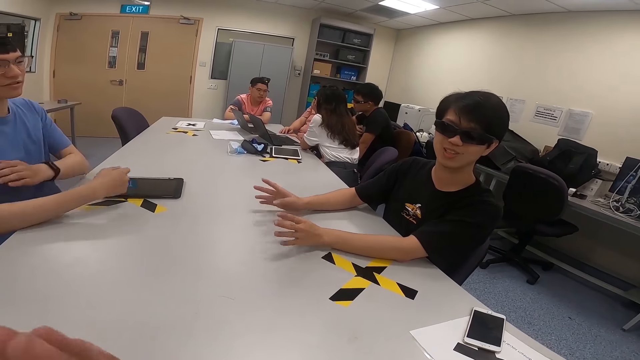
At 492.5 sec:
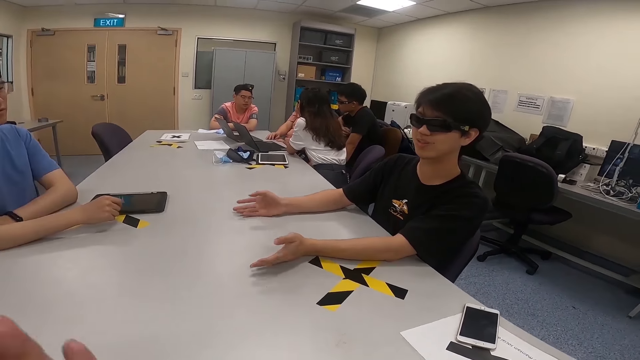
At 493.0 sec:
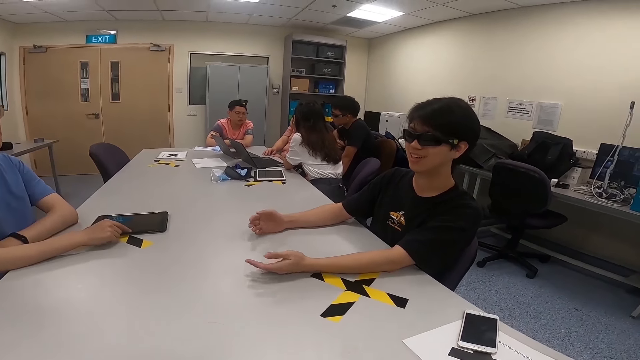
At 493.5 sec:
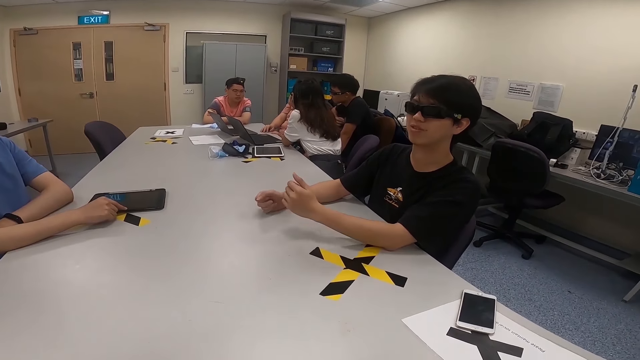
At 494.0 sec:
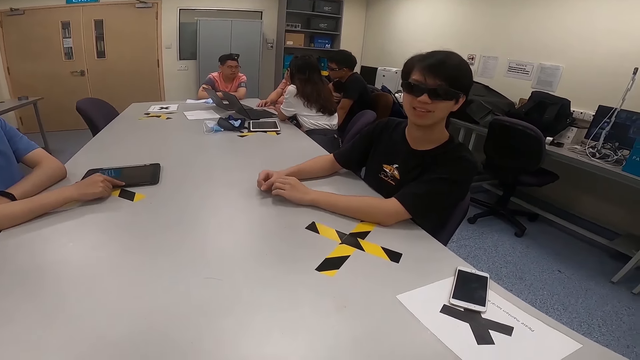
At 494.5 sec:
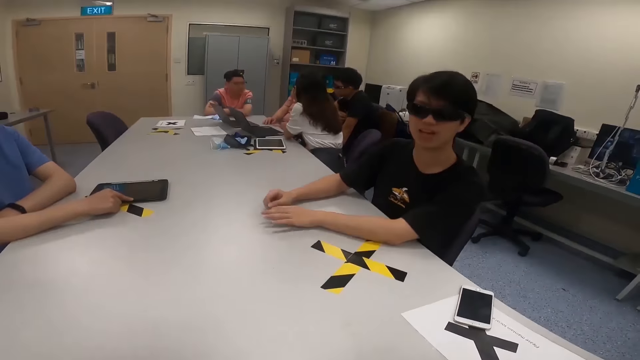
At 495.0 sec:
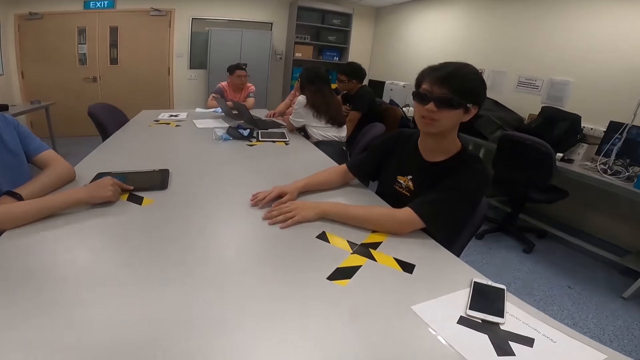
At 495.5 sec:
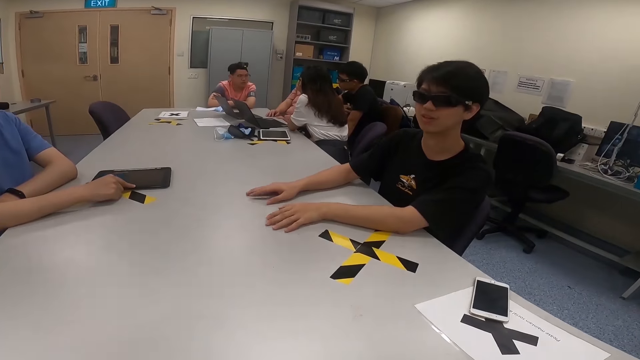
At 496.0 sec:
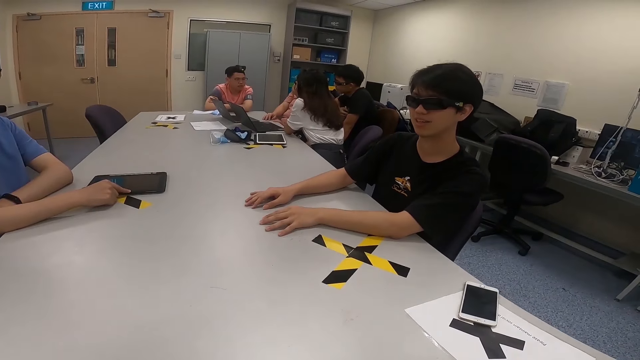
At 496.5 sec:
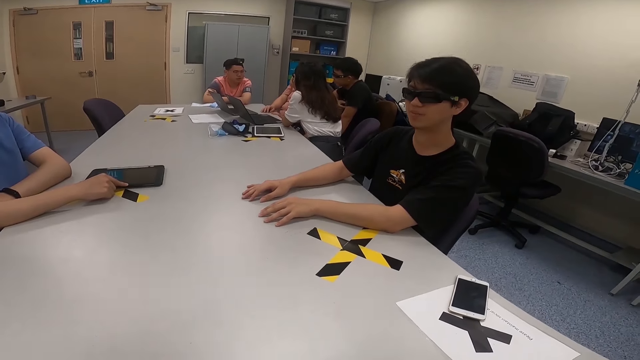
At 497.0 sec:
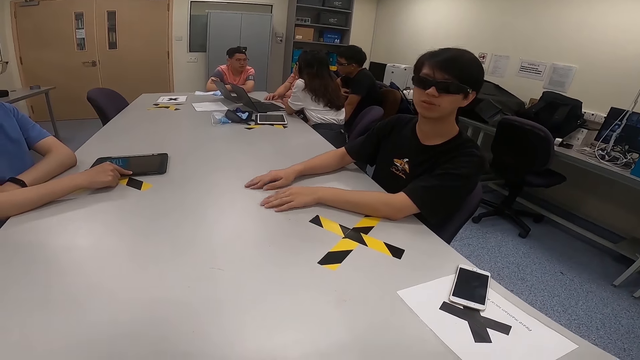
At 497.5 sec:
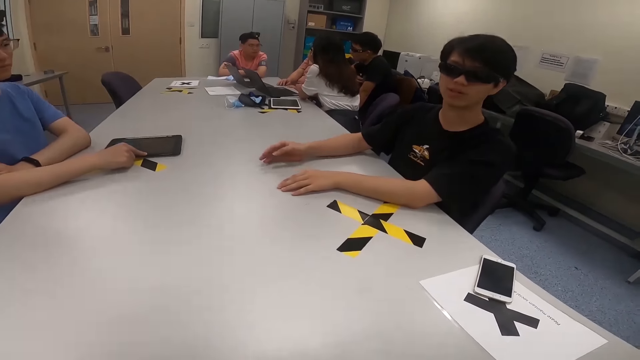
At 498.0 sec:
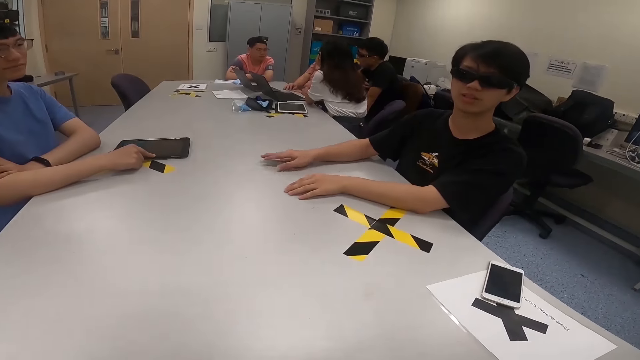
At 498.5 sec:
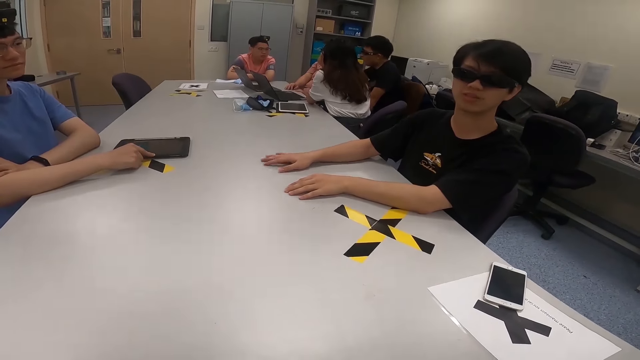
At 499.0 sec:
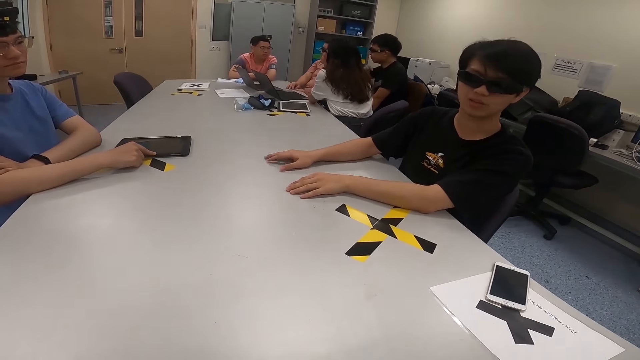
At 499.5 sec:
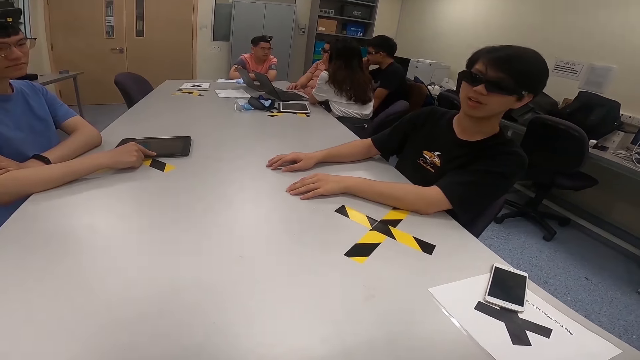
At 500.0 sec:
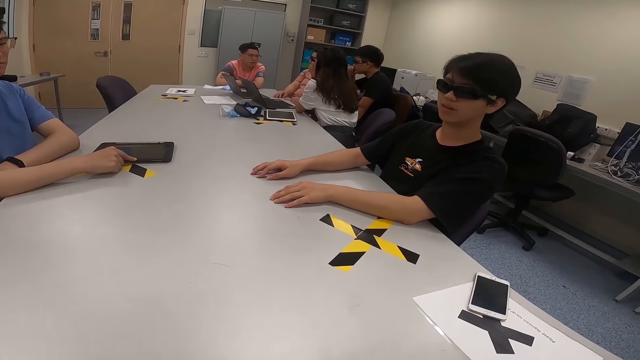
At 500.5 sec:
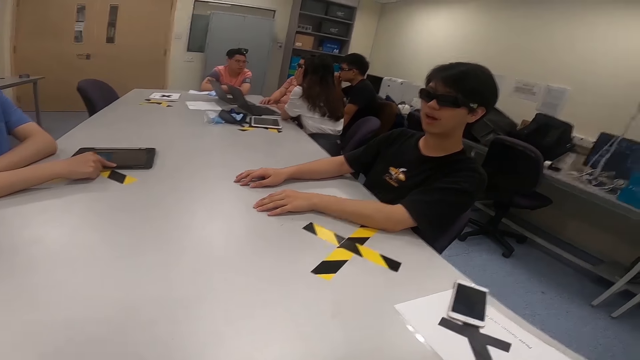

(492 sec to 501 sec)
A man puts his hands on the table. Another man moves his hands. The camera wearer lifts his hand. Another man moves his hands.

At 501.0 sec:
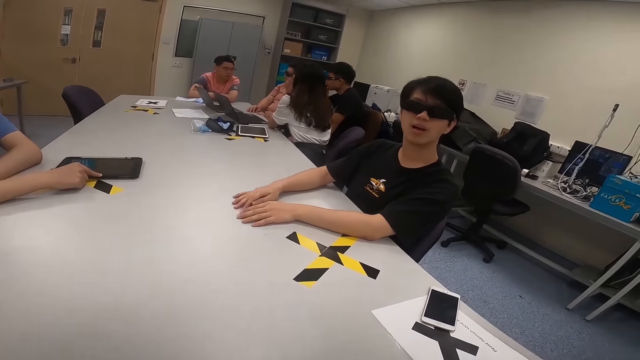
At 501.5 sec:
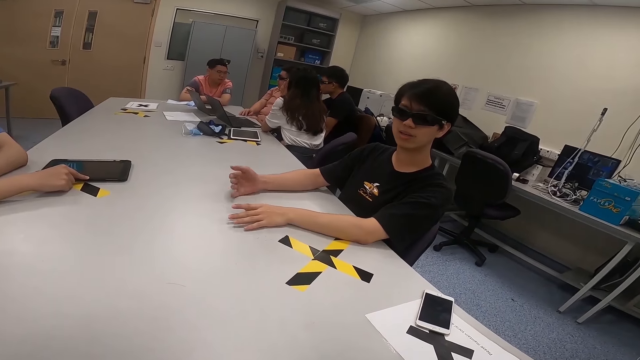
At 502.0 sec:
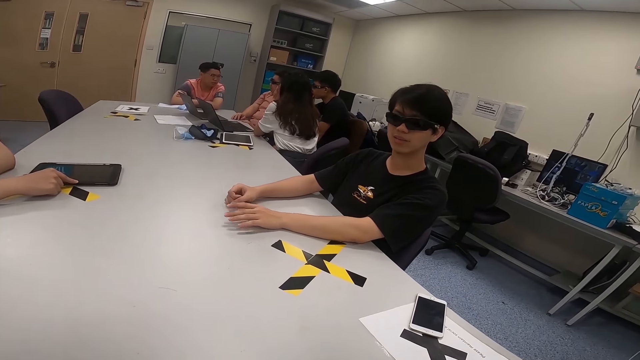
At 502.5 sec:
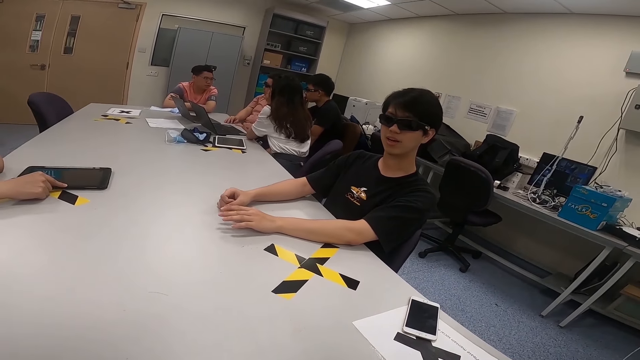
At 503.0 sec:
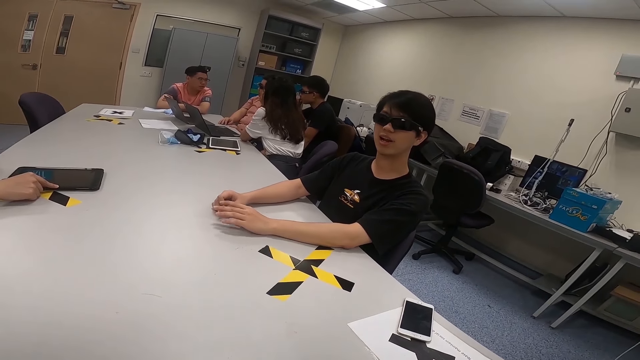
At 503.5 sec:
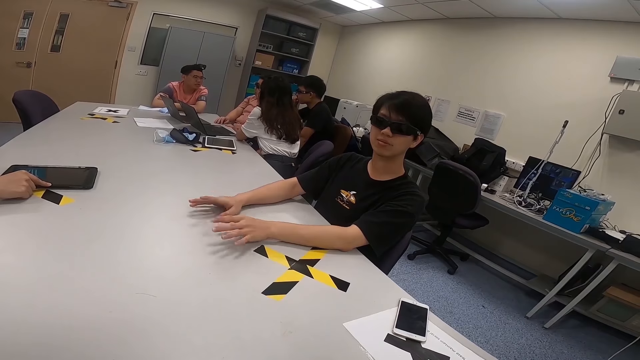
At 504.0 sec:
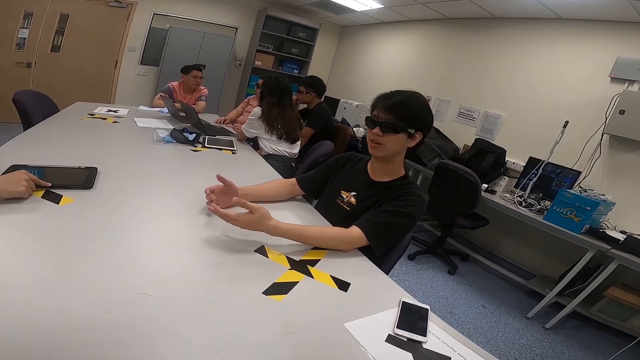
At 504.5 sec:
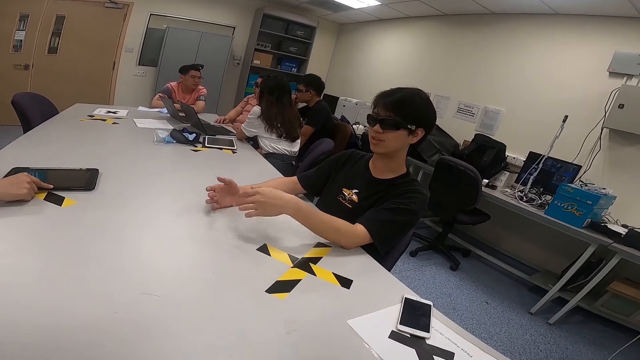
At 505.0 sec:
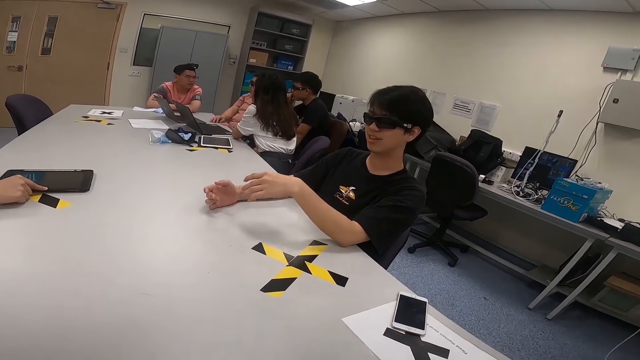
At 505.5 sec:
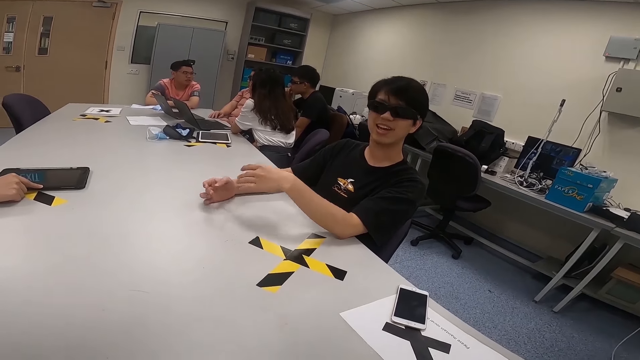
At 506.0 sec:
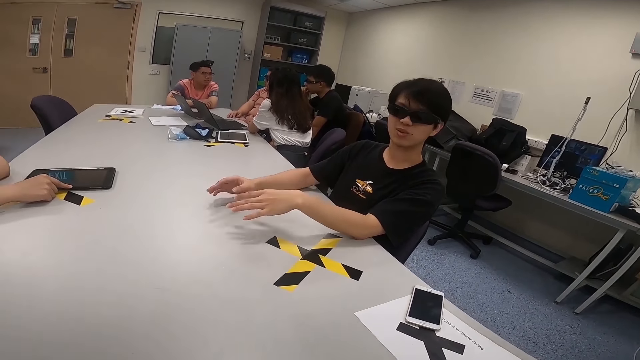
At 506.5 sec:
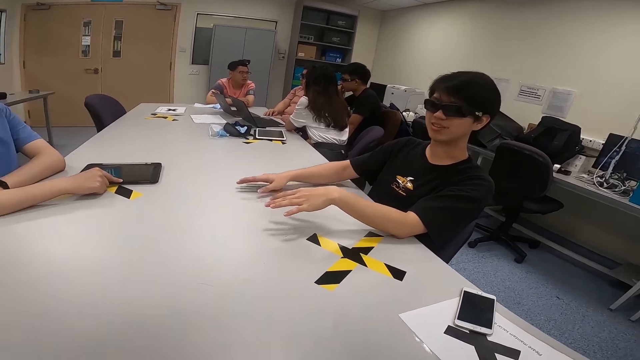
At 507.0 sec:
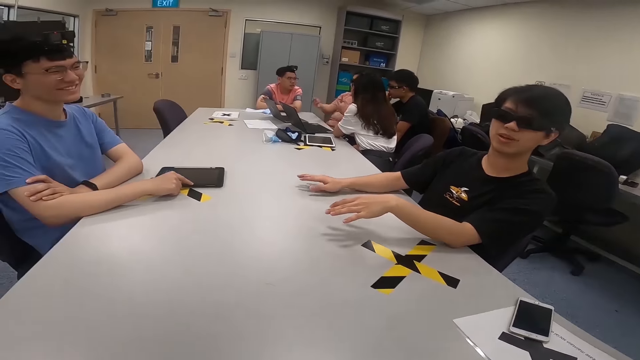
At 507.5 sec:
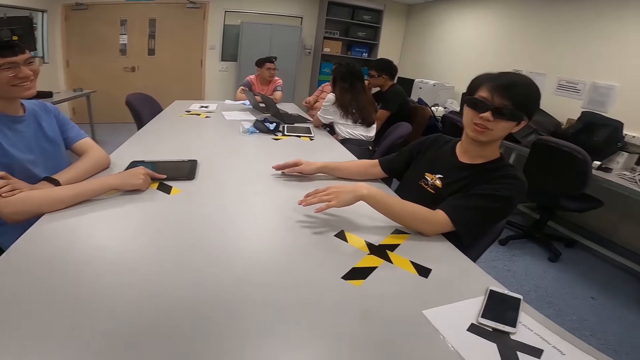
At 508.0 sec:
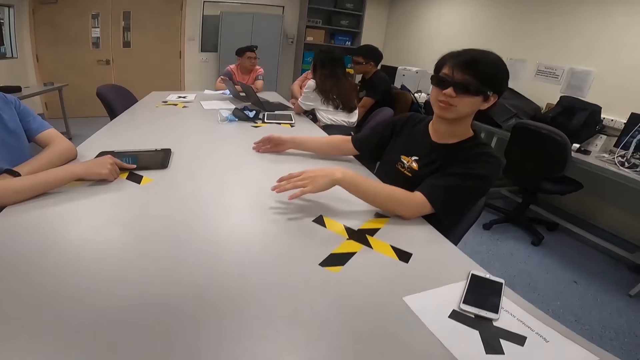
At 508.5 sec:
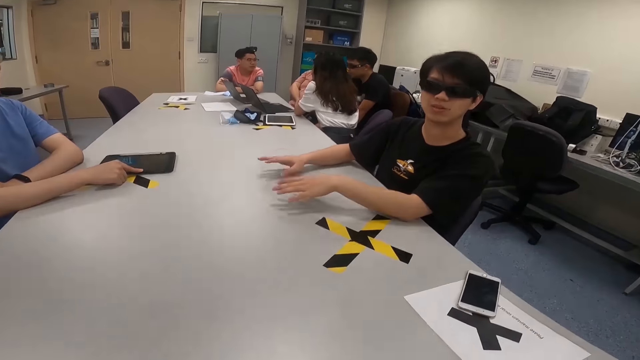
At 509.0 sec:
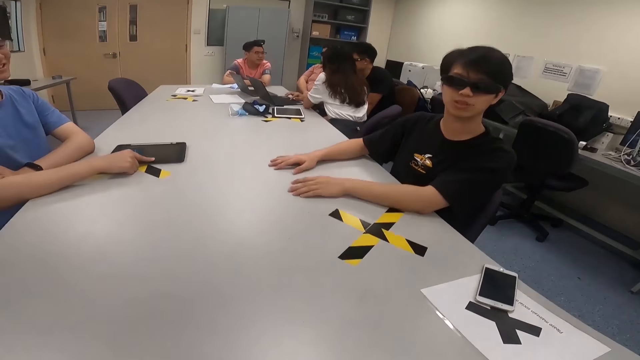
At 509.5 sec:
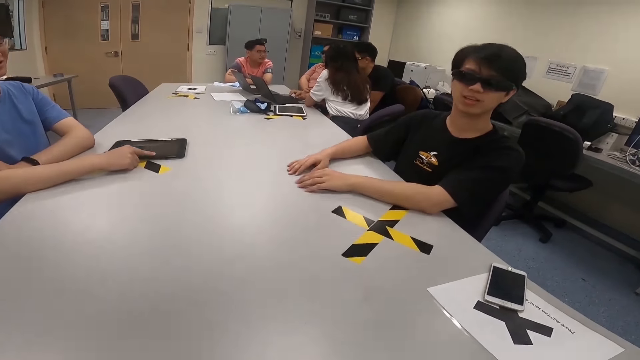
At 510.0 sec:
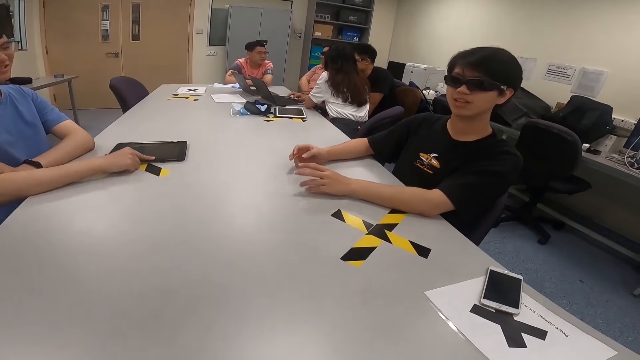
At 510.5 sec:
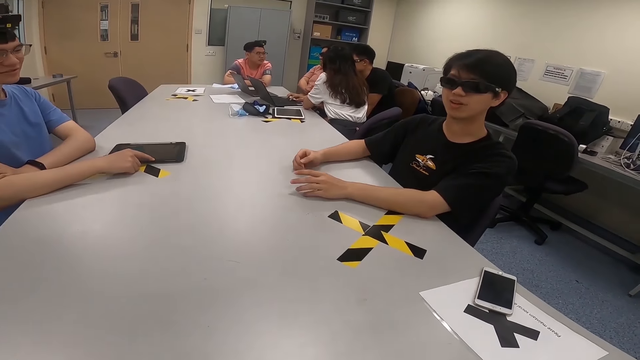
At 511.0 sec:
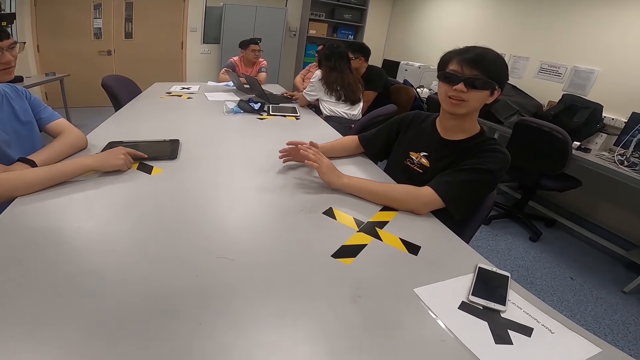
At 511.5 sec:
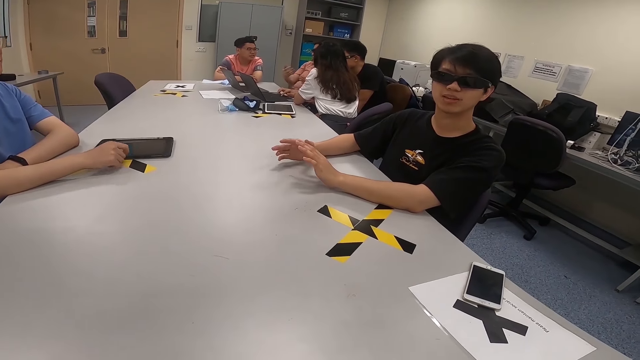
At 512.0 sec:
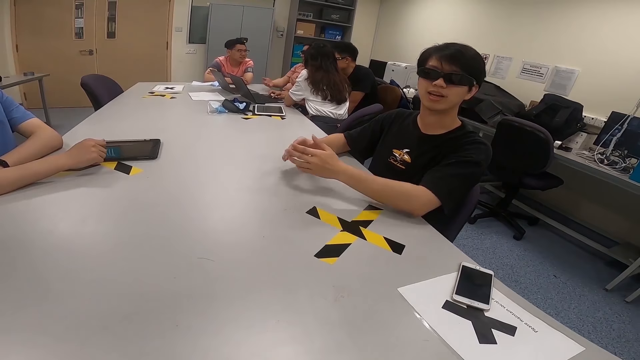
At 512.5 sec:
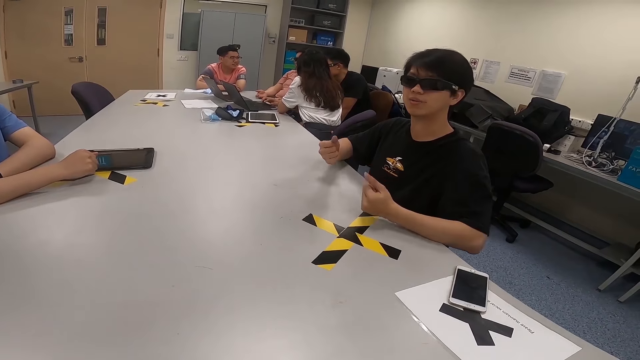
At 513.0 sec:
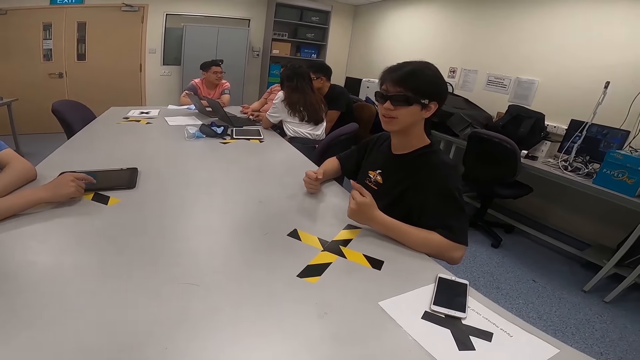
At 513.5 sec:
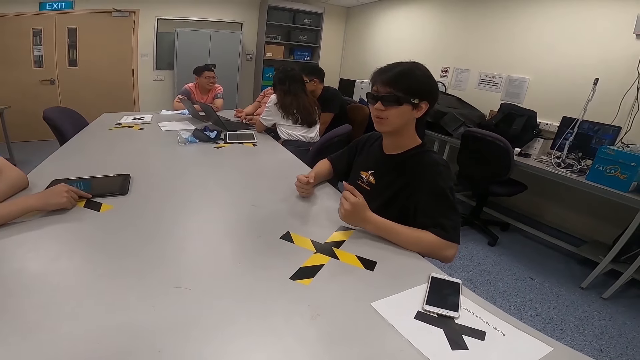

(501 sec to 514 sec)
A man moves his hands repeatedly. A woman uses a laptop.
